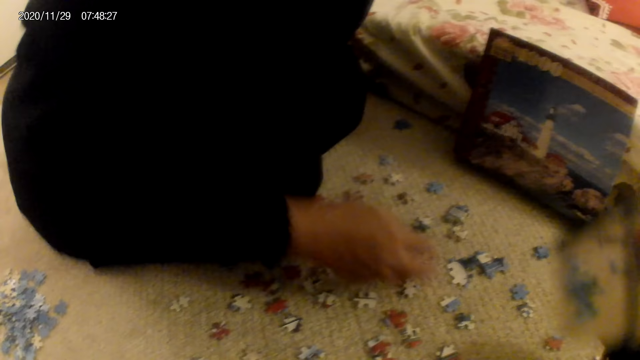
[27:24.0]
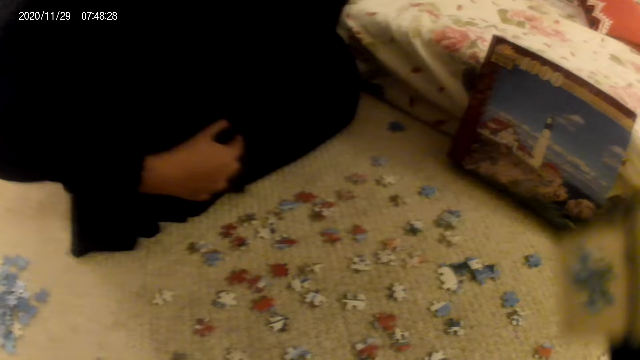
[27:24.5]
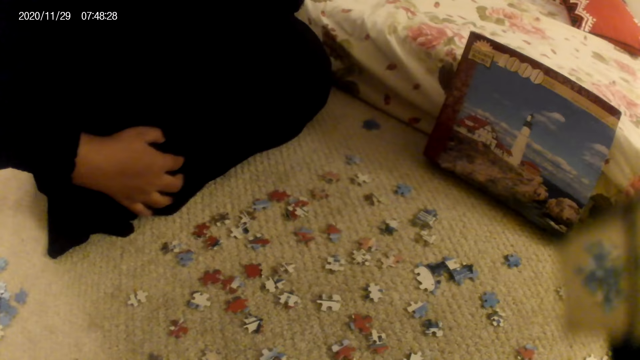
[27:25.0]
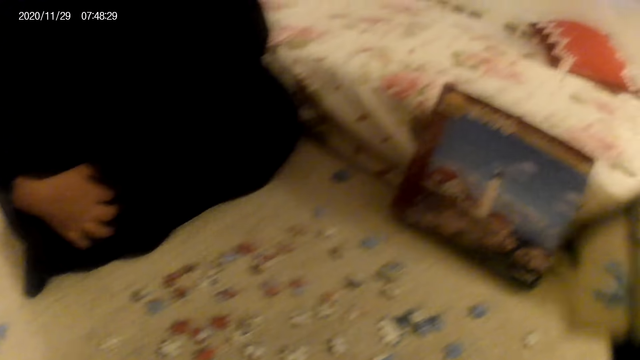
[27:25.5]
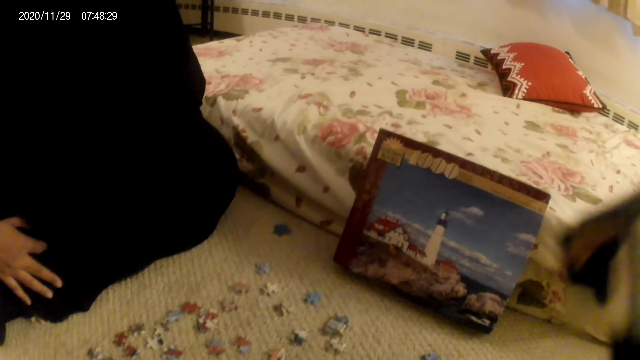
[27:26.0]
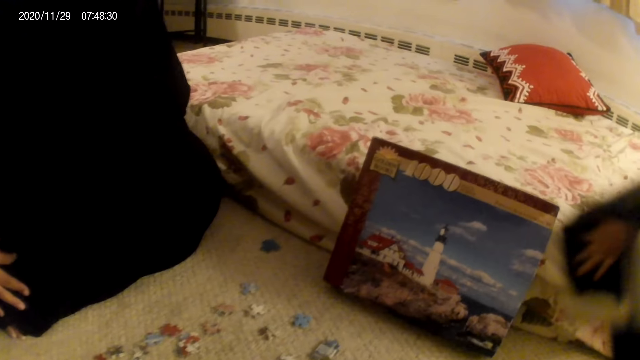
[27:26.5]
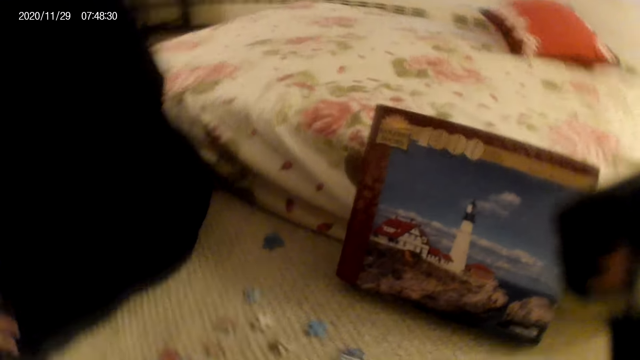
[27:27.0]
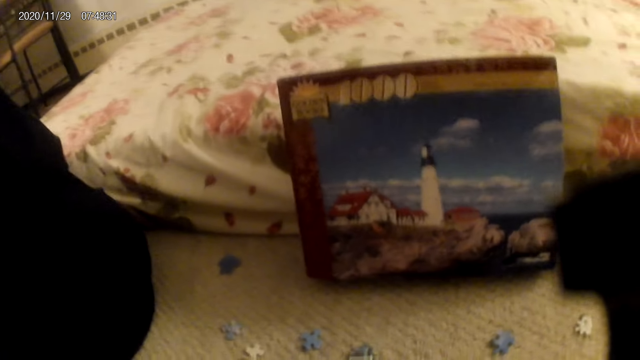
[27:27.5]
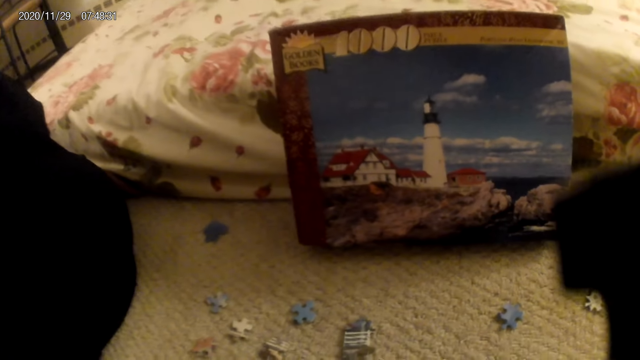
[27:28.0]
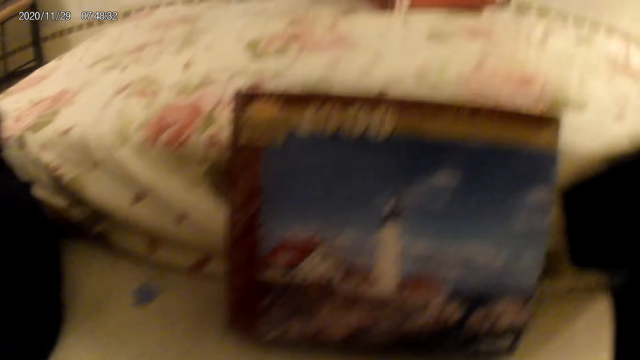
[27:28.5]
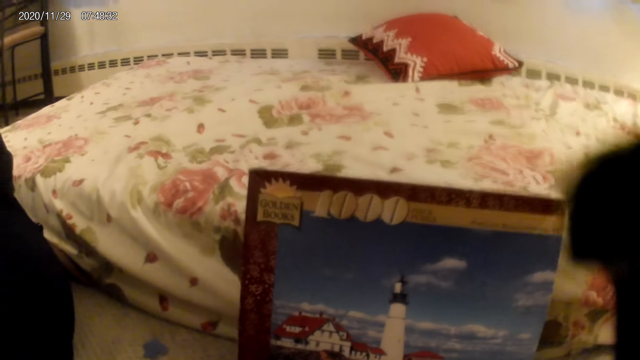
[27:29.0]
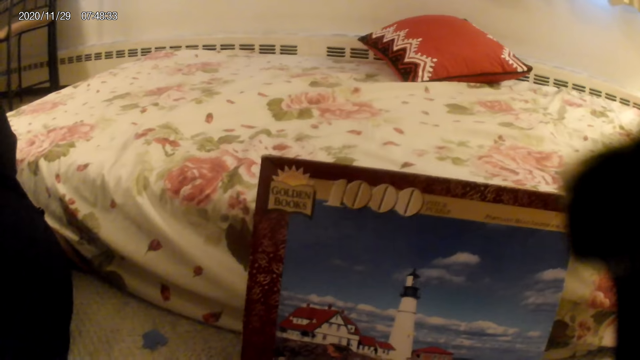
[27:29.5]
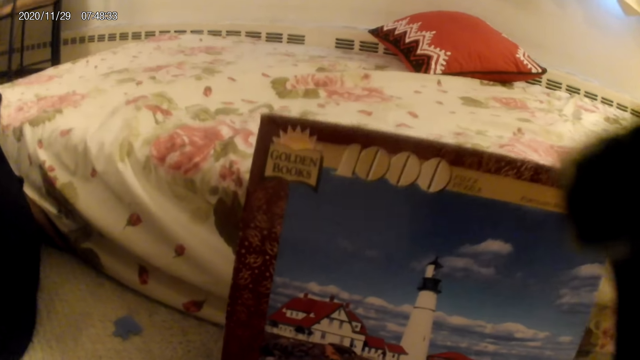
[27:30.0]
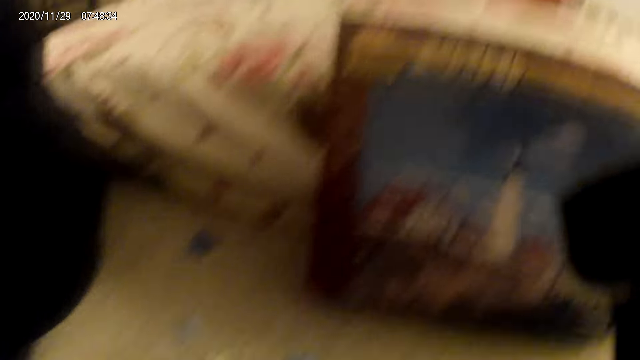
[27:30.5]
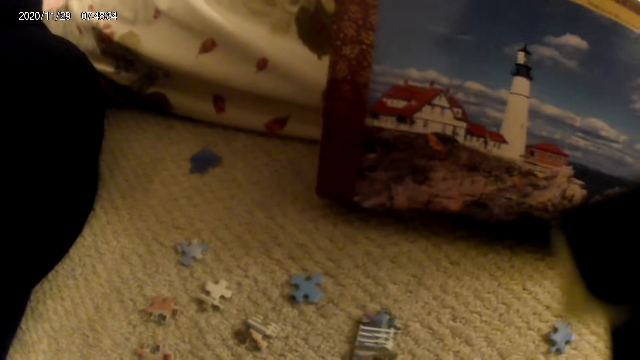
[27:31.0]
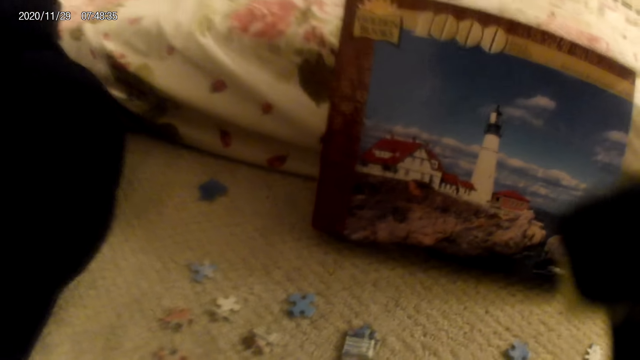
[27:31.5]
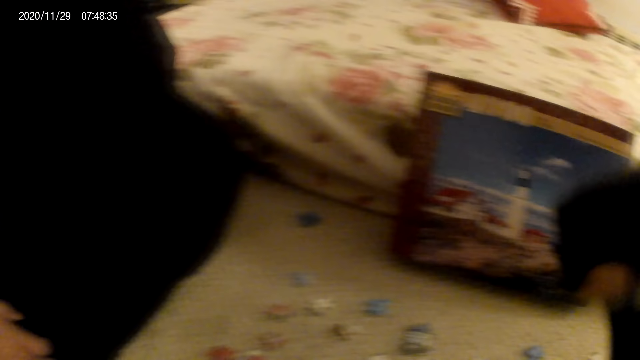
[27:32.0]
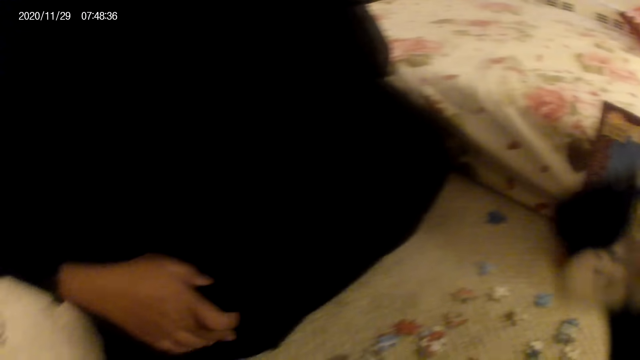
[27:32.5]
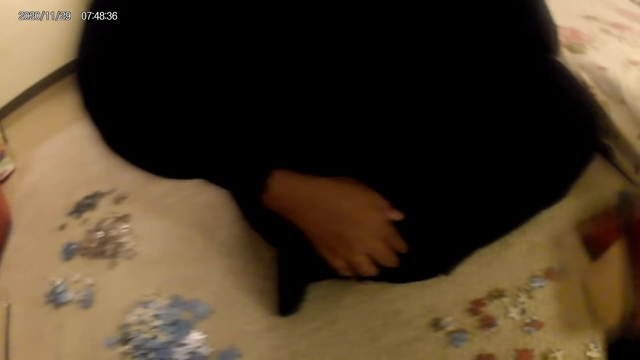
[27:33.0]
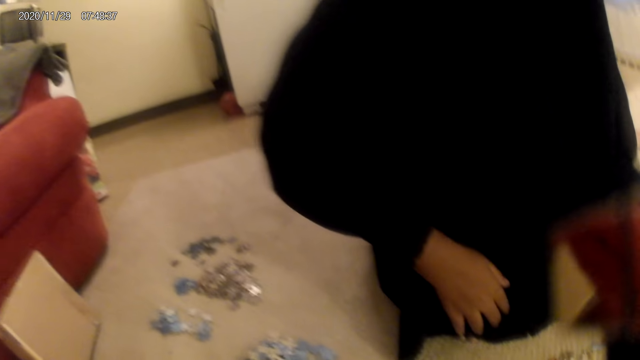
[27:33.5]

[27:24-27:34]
A woman moves a card from the floor. The camera wearer looks around. The woman does something. The camera wearer looks at the jigsaw puzzle box. They do something.

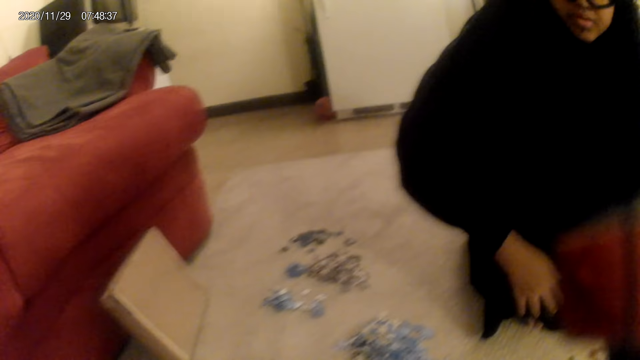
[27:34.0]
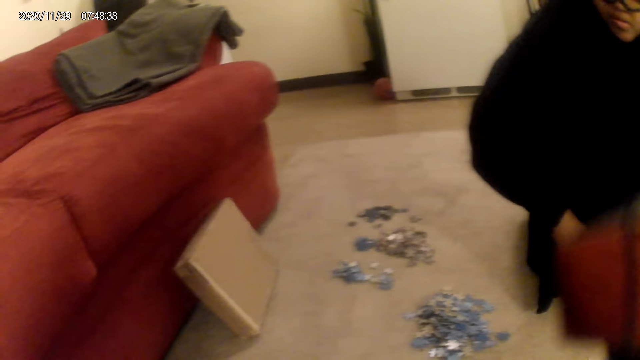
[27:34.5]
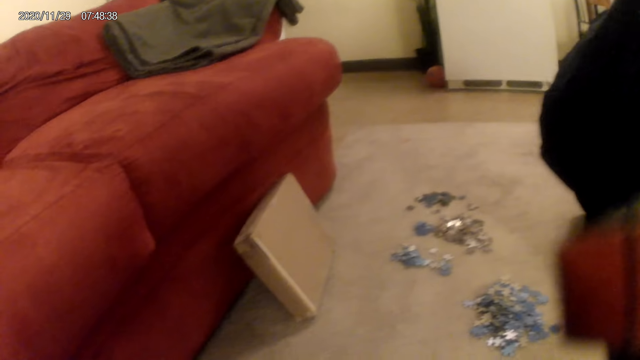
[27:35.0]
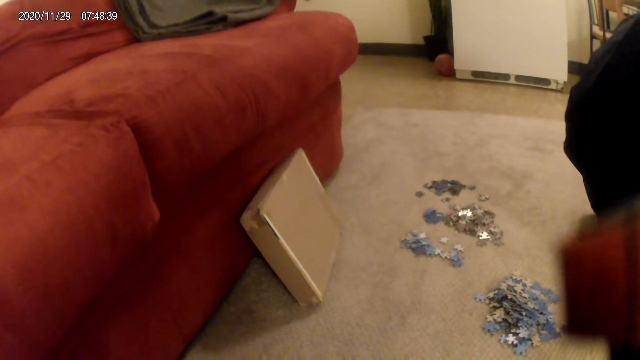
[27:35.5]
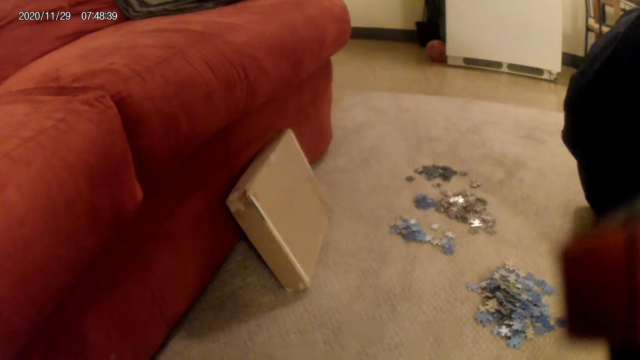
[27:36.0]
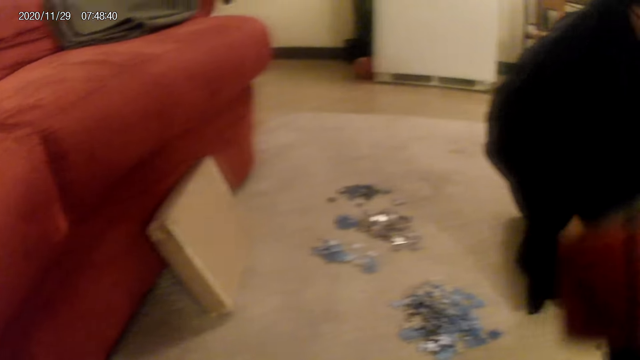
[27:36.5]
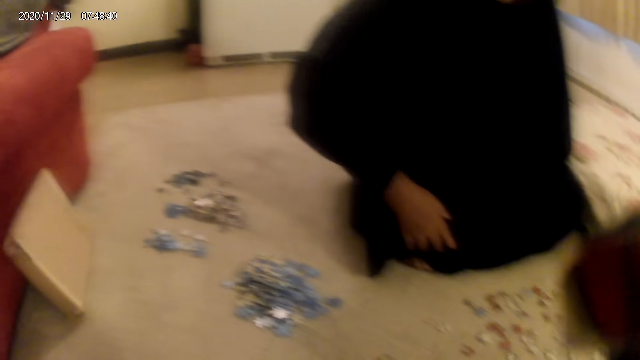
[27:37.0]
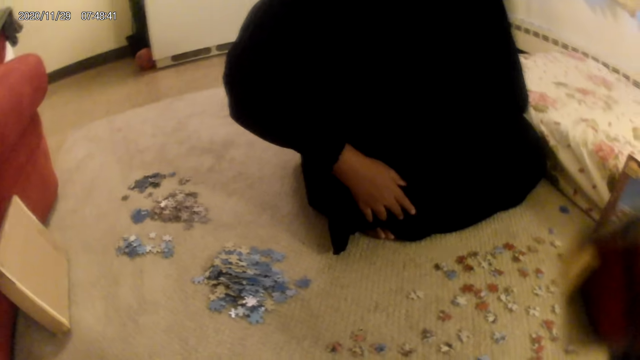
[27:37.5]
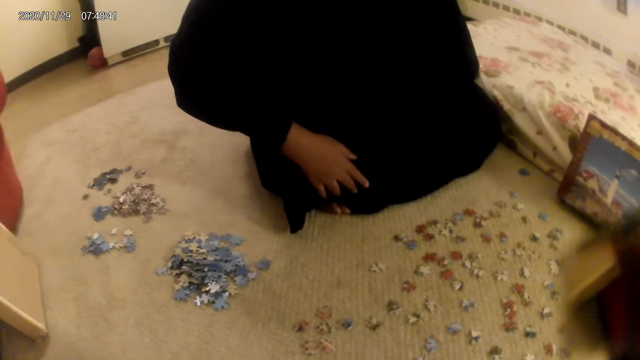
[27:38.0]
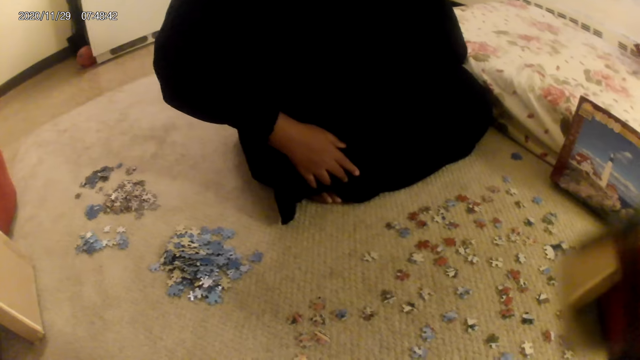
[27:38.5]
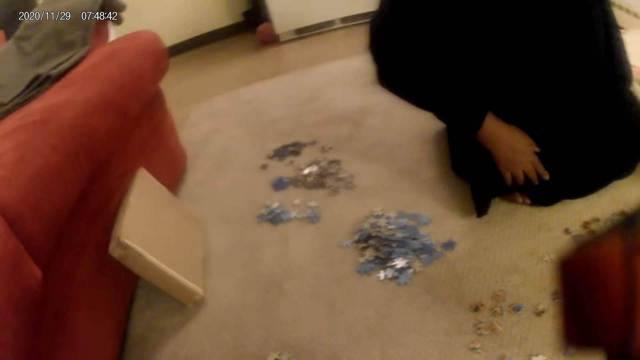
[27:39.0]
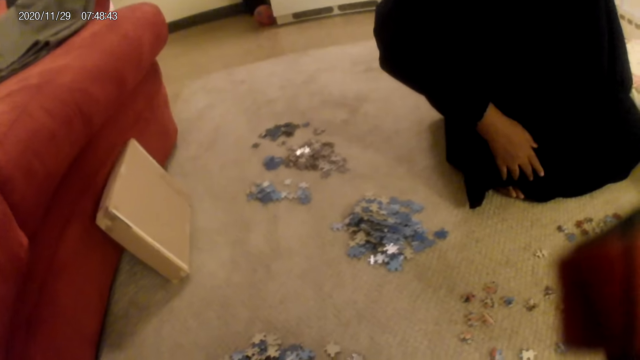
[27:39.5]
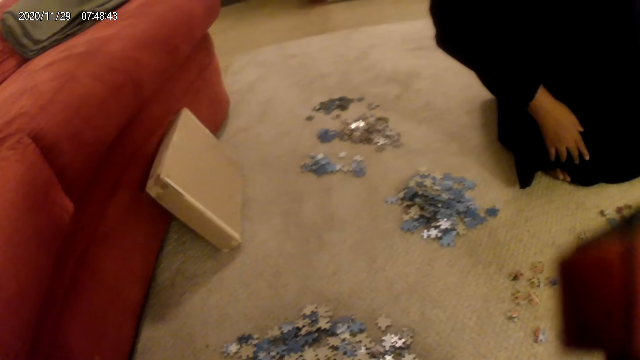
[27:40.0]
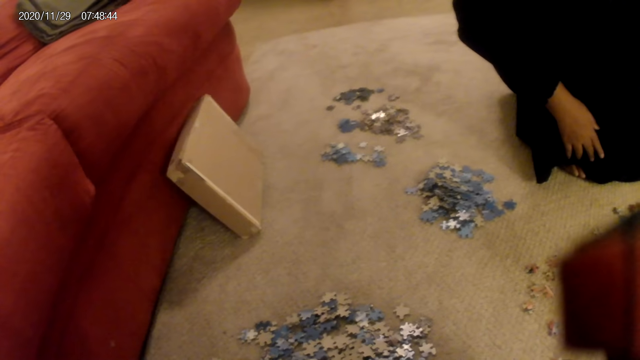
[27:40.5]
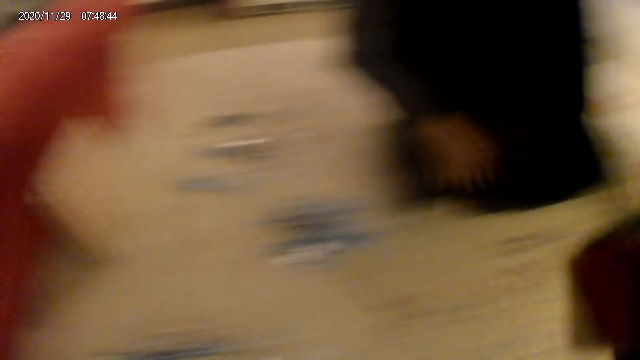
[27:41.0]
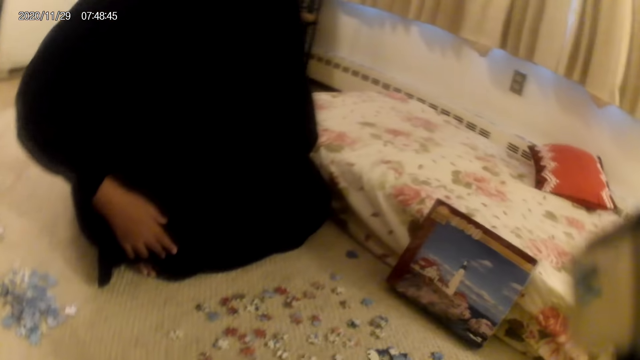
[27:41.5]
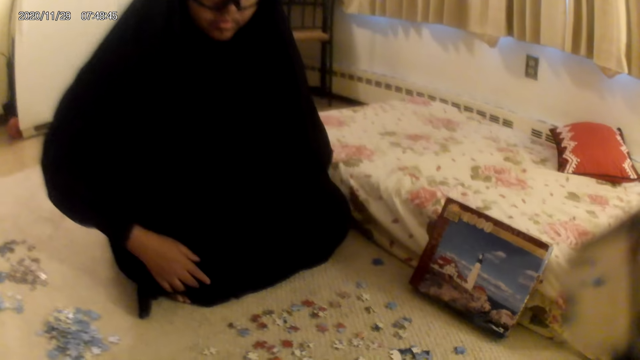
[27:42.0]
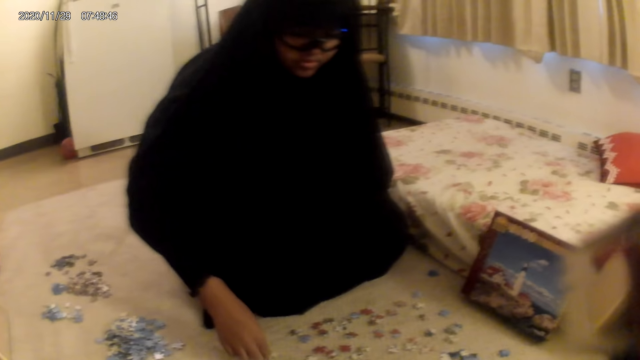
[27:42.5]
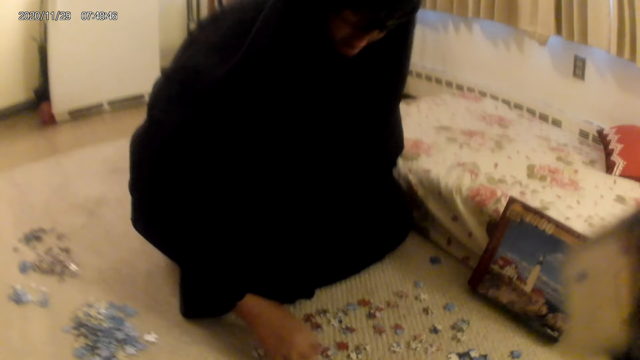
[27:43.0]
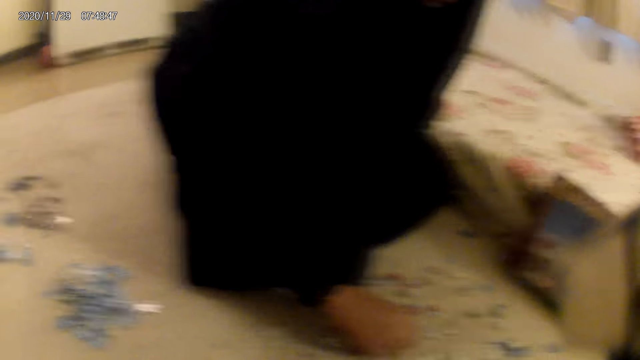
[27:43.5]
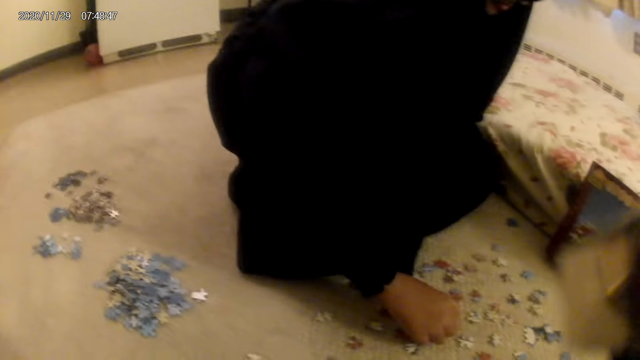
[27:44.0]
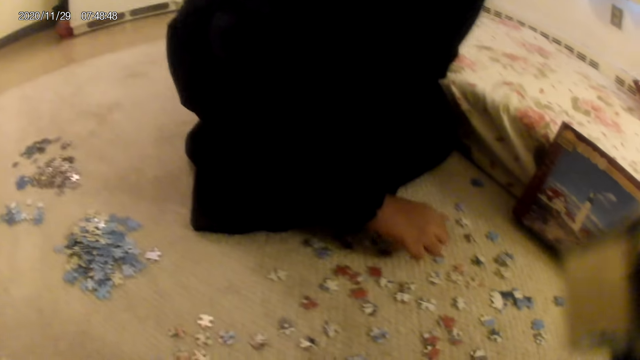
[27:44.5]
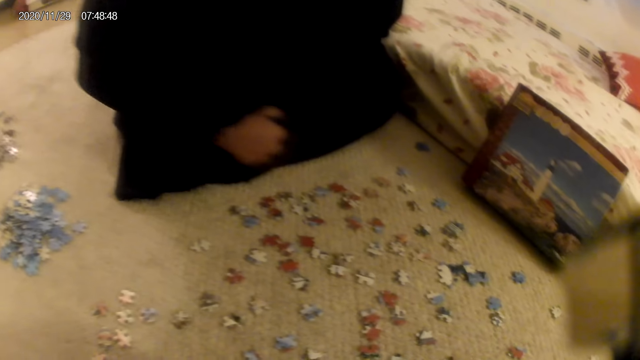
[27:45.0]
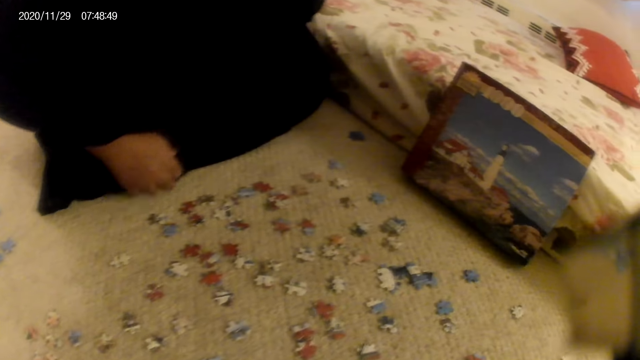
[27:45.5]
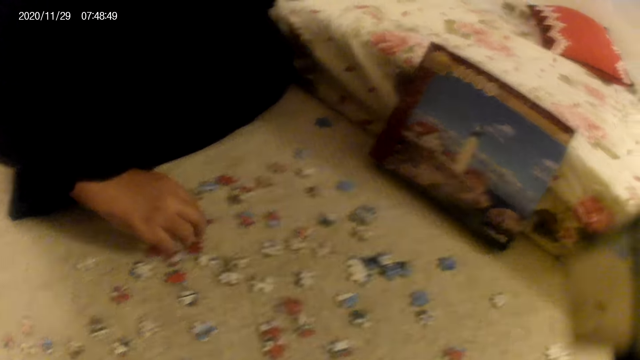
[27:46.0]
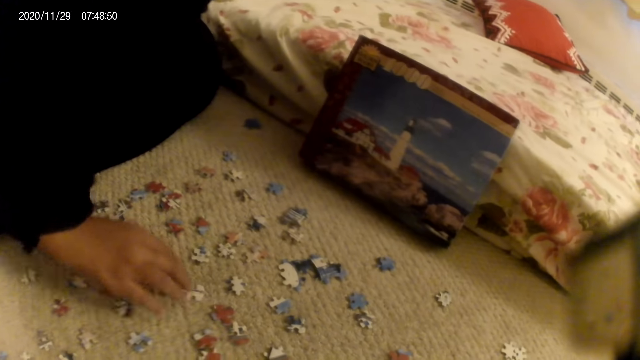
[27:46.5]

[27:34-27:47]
The camera wearer looks around. A woman does something. The woman does something again.
